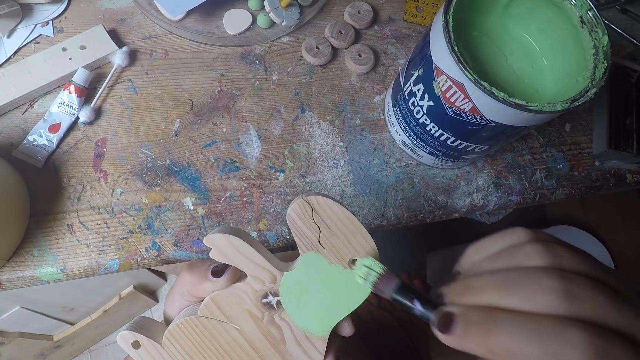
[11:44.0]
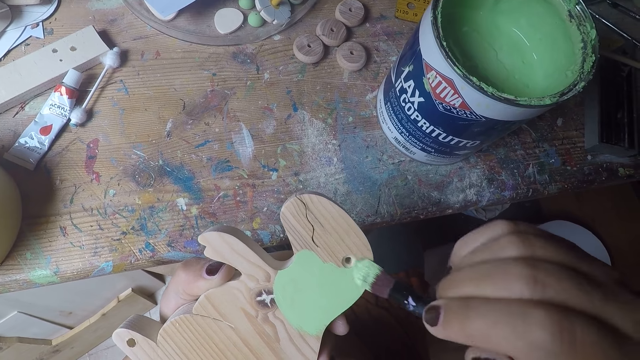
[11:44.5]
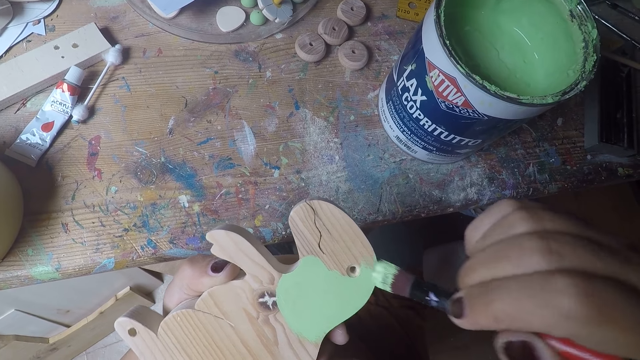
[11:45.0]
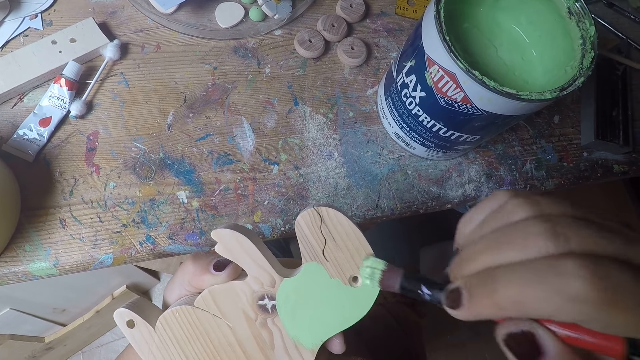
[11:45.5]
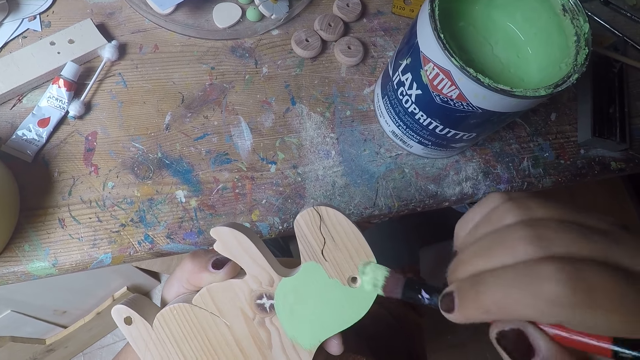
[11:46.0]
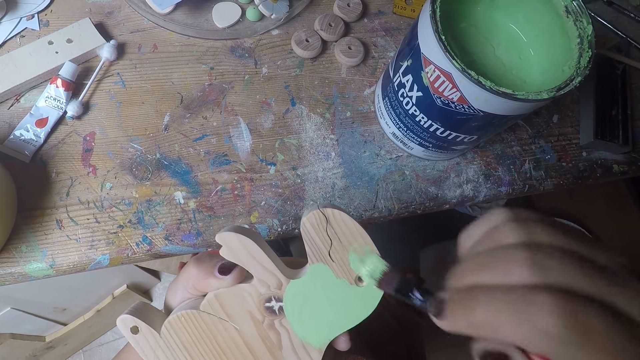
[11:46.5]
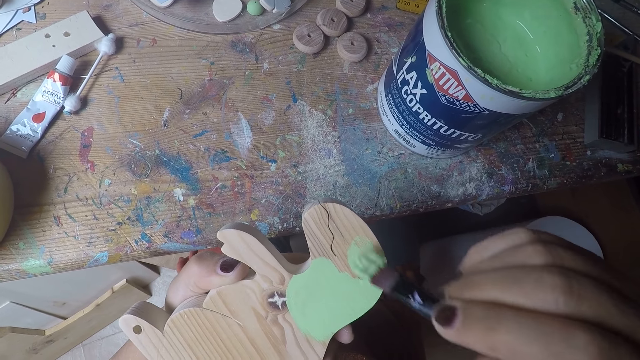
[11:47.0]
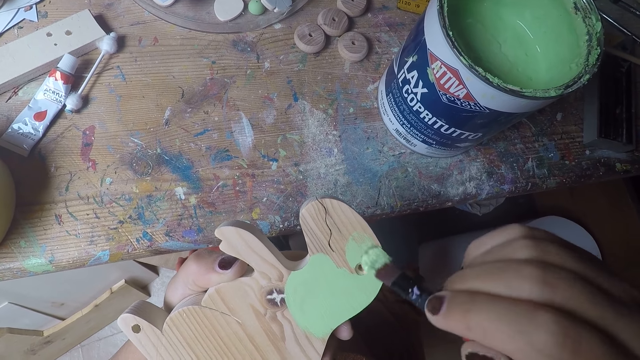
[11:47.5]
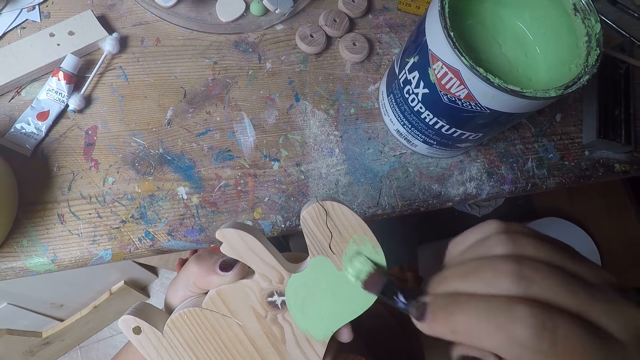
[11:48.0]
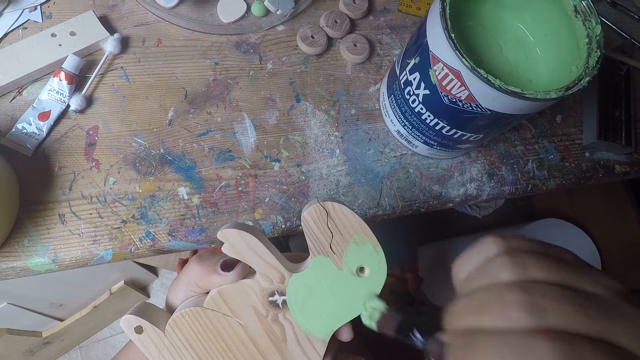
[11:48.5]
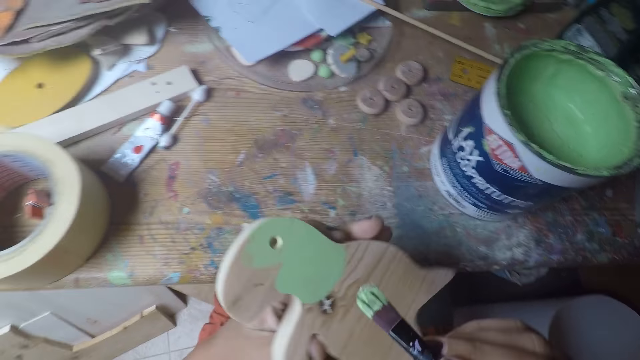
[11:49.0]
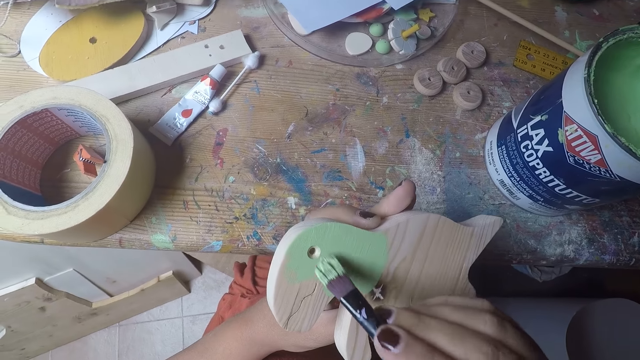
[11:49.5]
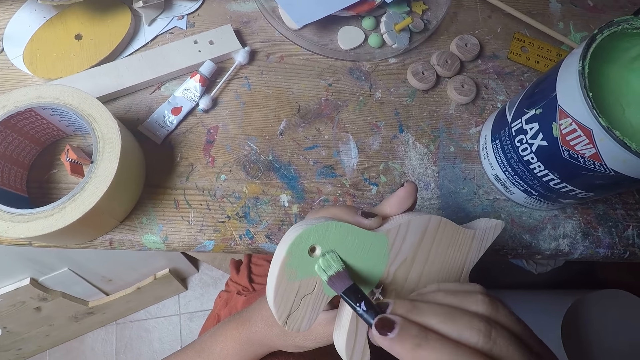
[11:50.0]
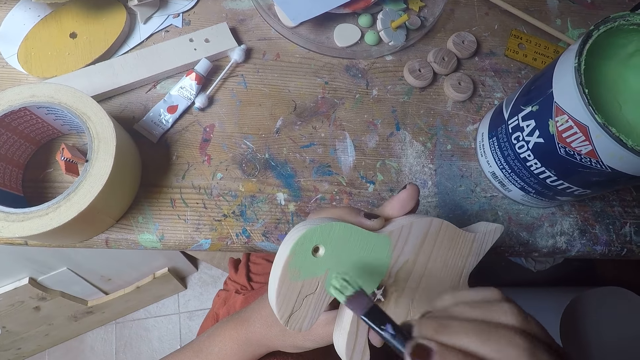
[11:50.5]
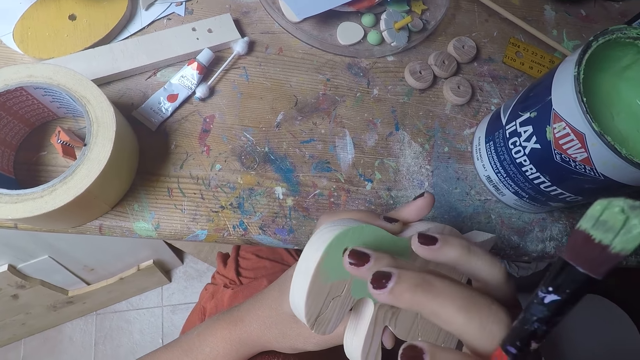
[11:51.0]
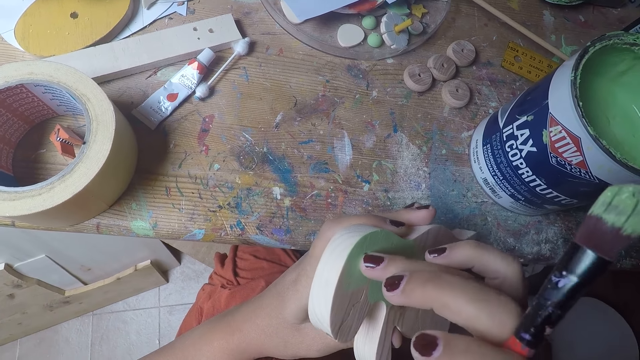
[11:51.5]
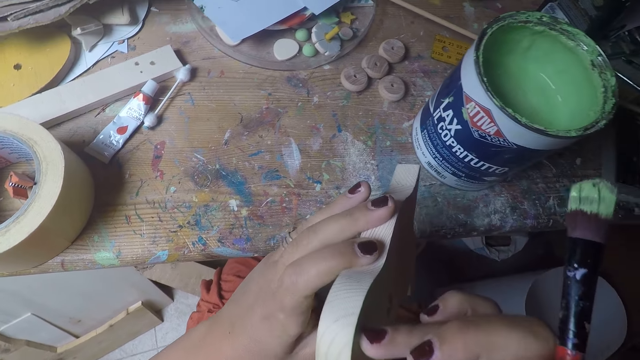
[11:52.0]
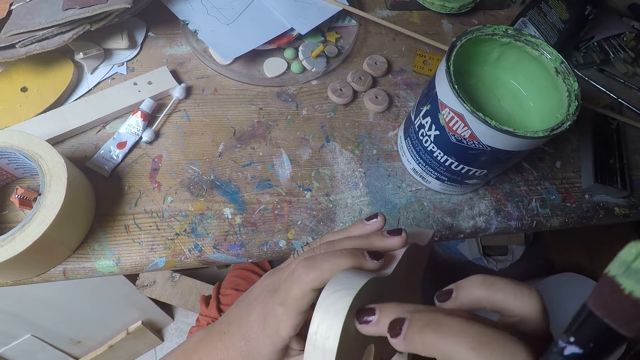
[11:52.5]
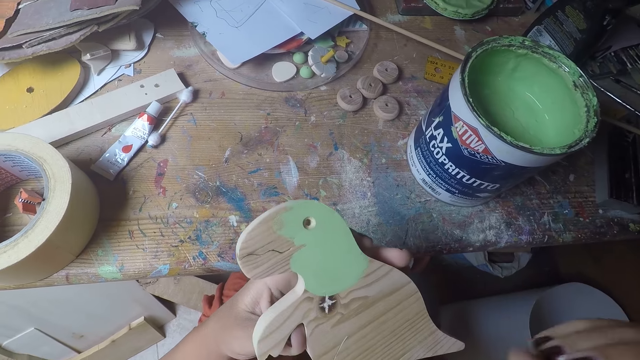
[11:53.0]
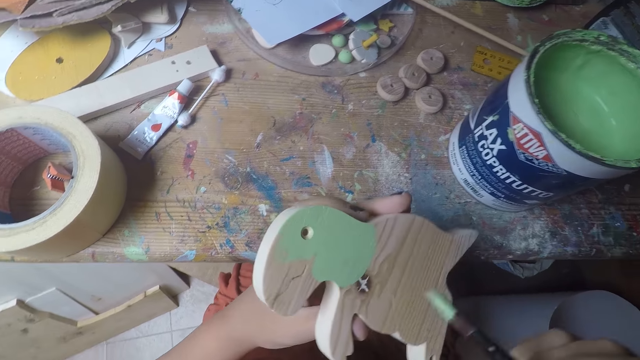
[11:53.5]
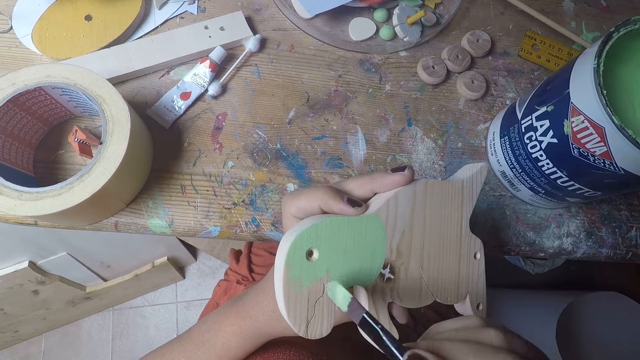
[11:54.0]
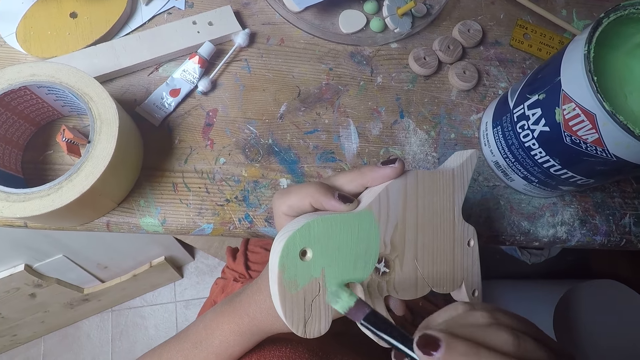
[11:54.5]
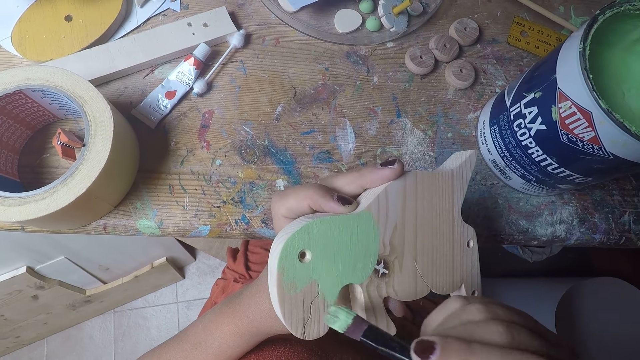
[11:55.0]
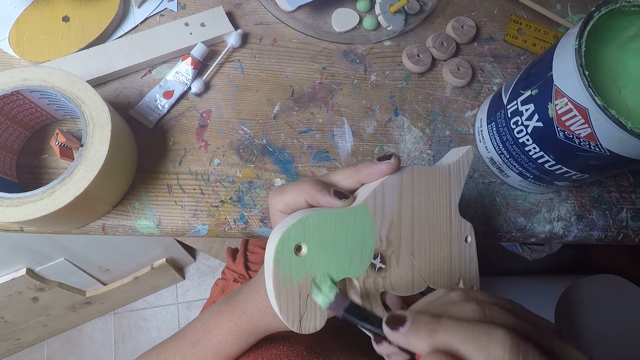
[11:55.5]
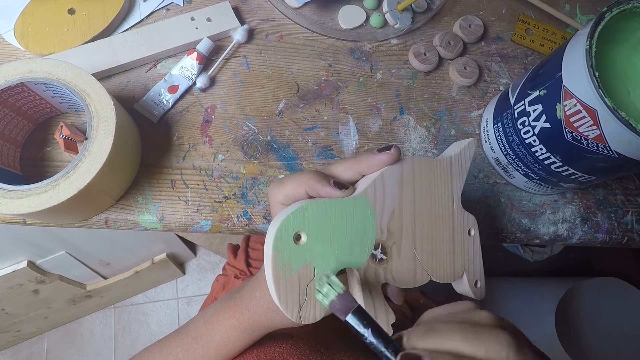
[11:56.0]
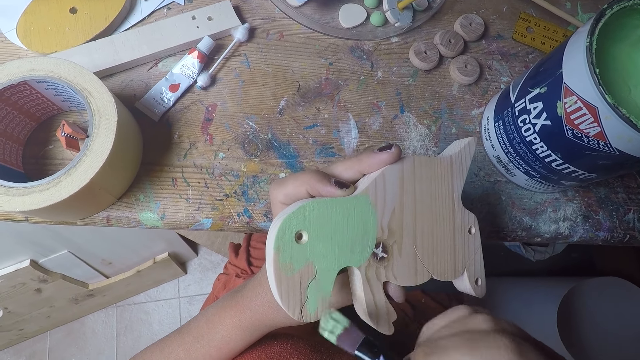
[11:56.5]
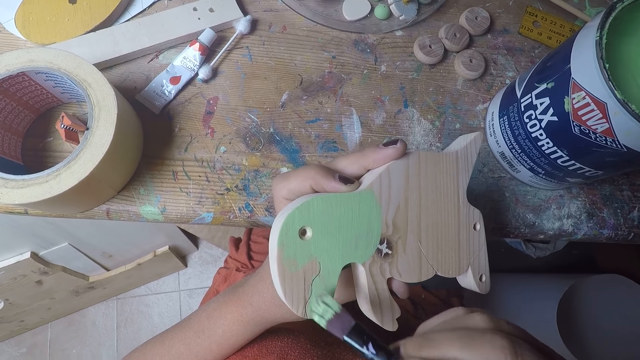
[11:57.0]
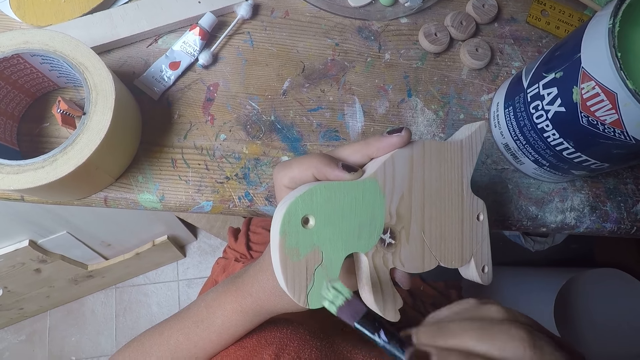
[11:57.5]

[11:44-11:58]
The camera wearer cleans the wood shaped dinosaur or dinosaur curve with her right finger. She removes the finger from the dinosaur curve. She paints the wood shaped dinosaur with the brush in her right hand.

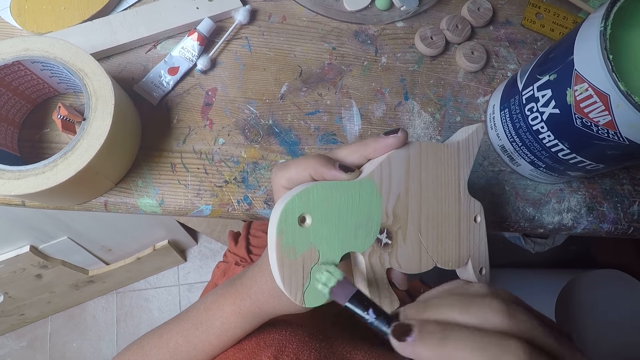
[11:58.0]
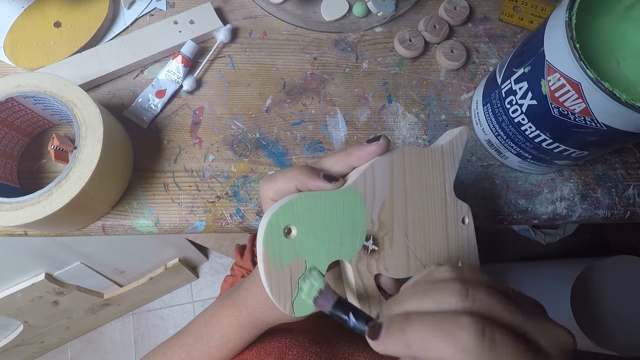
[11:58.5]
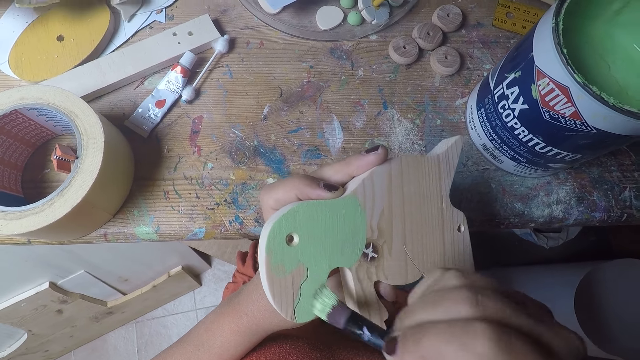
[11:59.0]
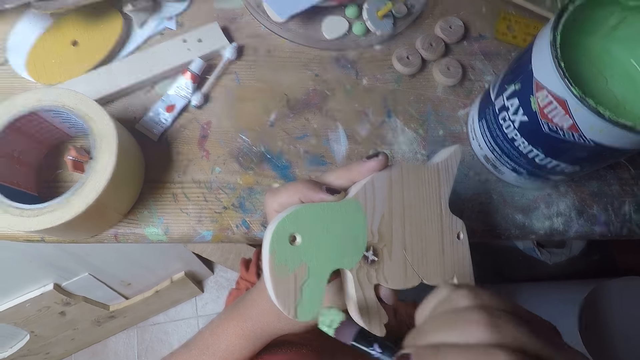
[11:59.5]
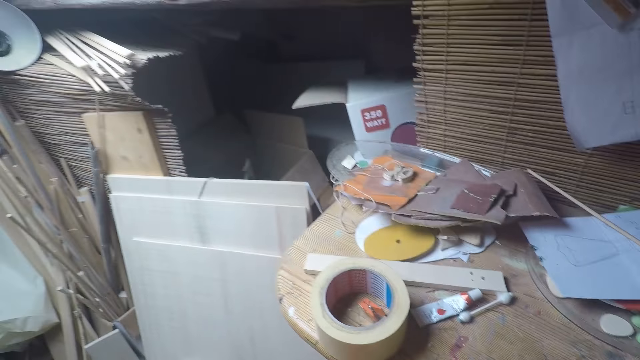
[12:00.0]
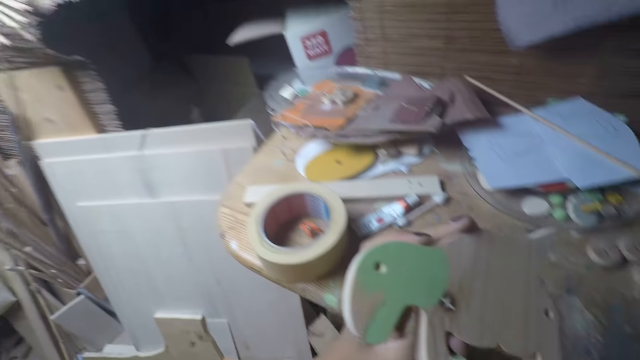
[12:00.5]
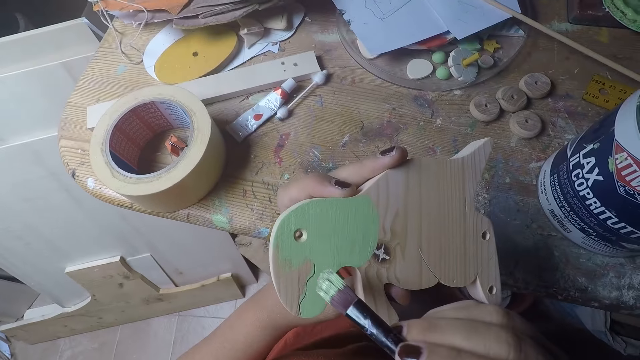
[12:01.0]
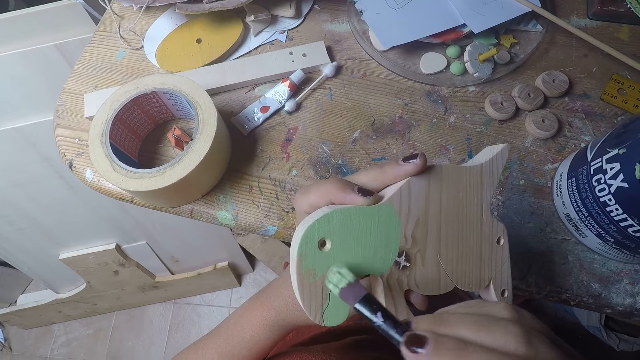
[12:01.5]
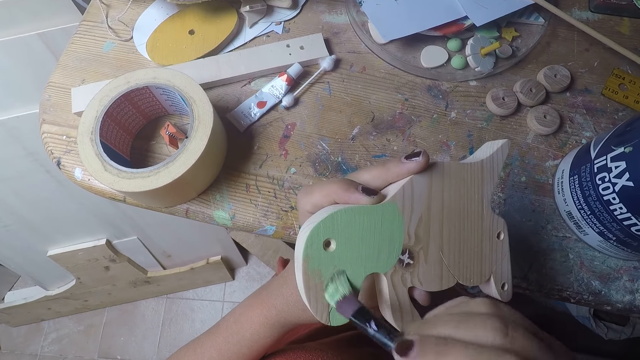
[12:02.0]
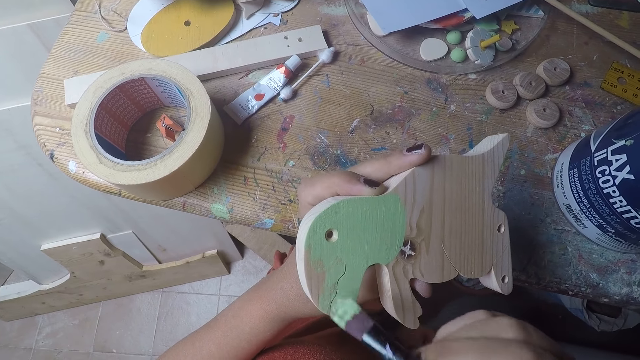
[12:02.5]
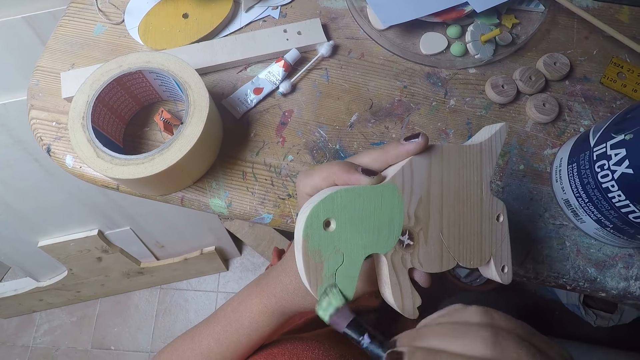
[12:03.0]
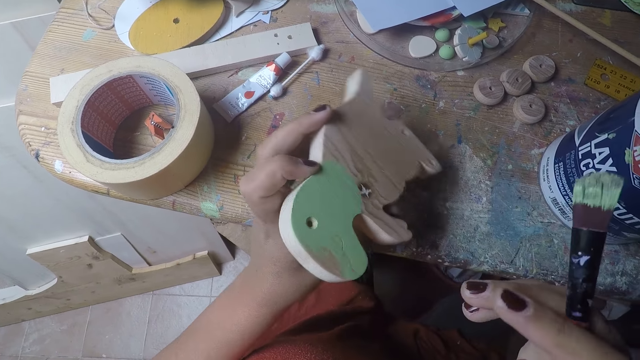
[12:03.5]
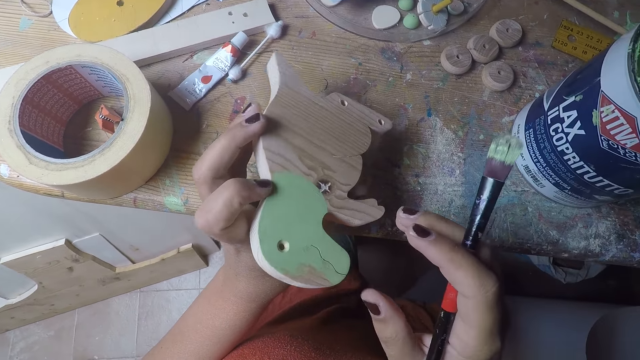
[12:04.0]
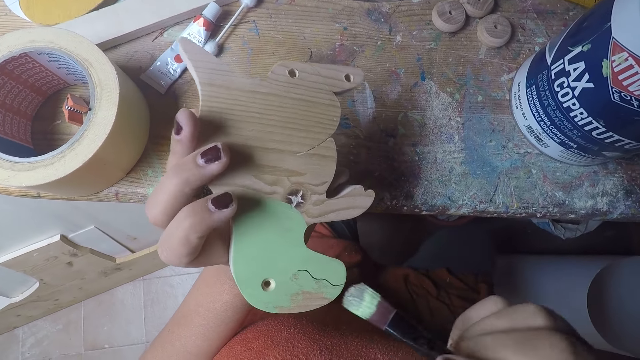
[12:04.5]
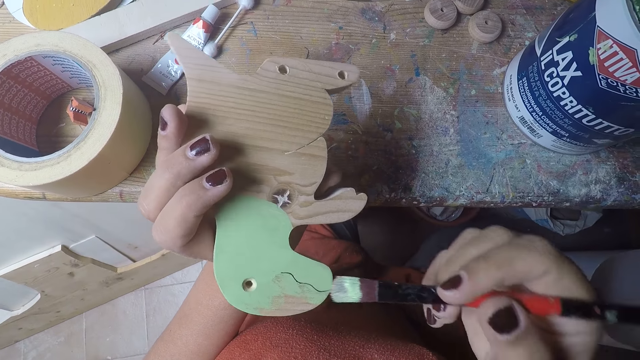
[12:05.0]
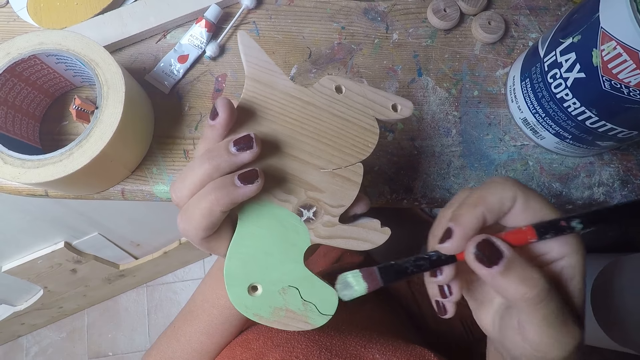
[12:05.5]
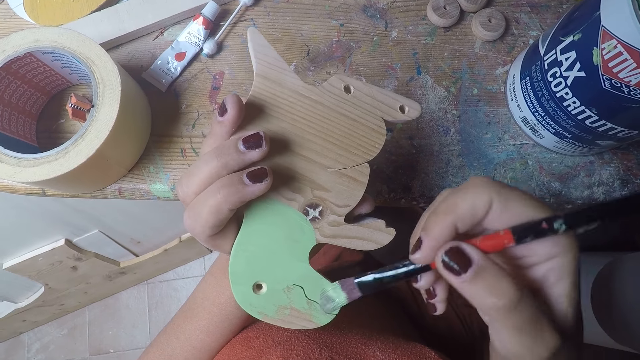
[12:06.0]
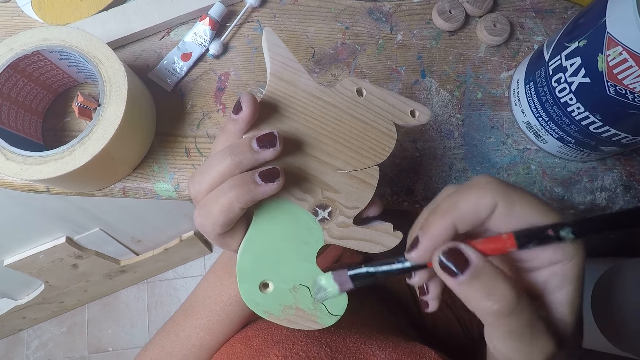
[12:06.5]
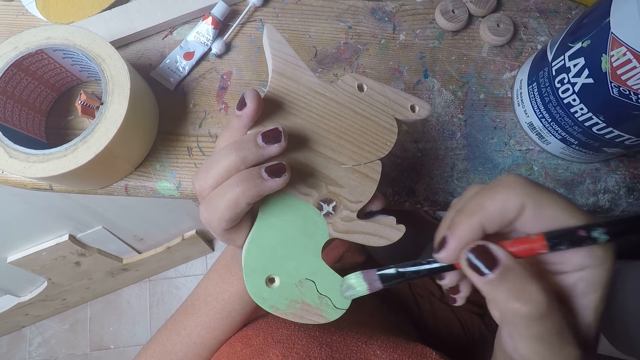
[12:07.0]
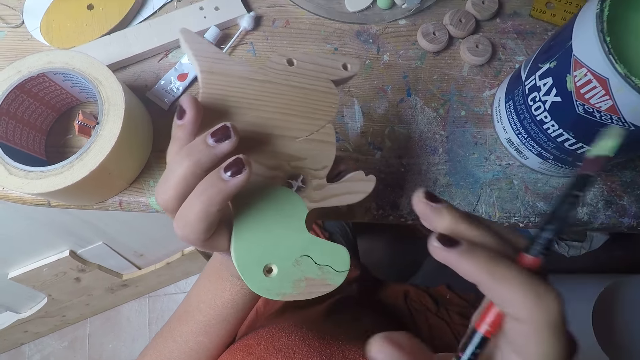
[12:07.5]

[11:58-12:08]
The camera wearer looks around the room. They paint a dinosaur curve. They stop wiping the dinosaur curve. They paint the dinosaur curve.
